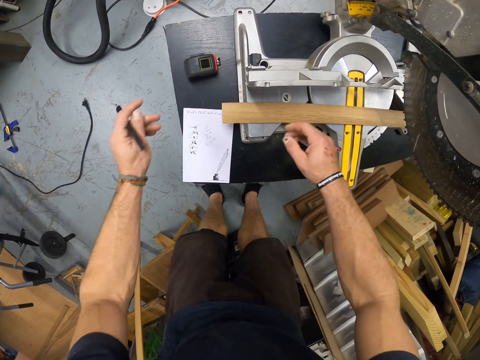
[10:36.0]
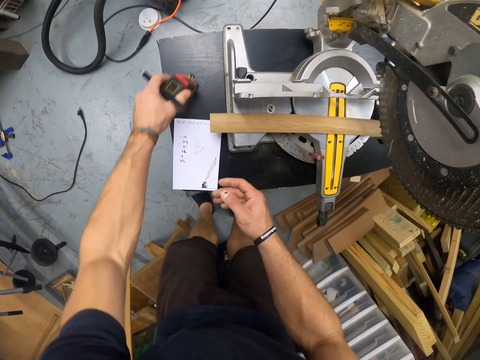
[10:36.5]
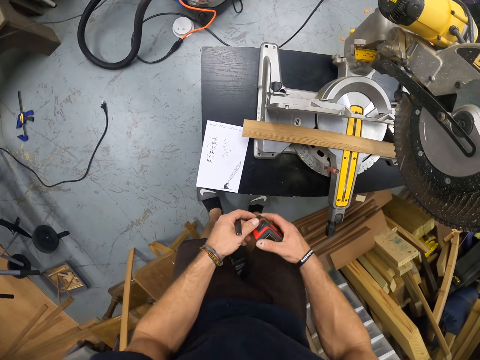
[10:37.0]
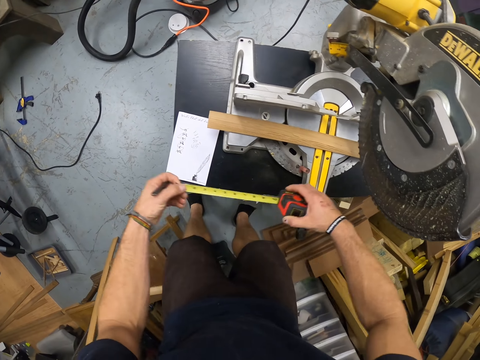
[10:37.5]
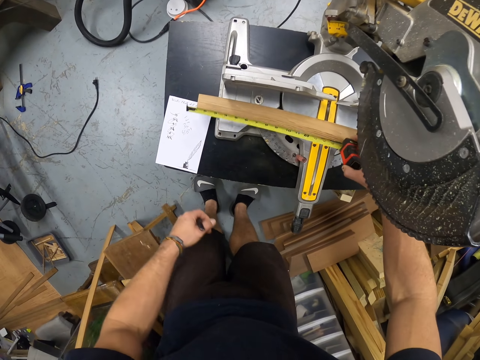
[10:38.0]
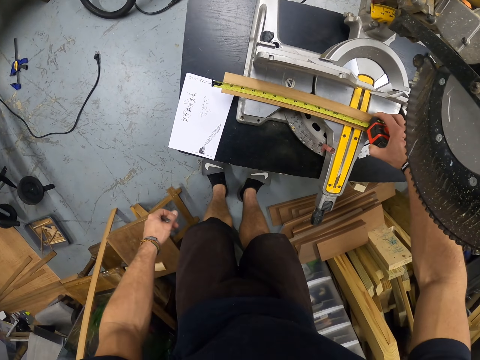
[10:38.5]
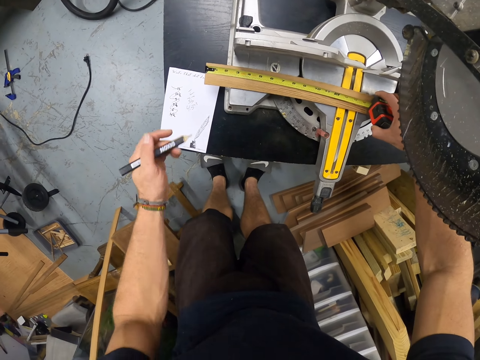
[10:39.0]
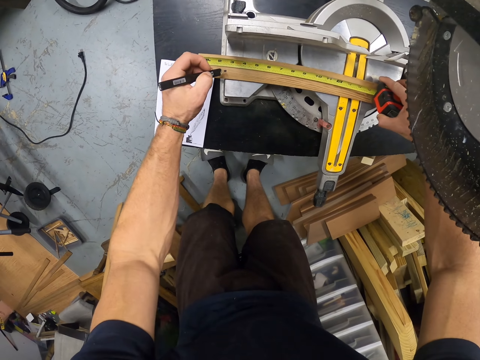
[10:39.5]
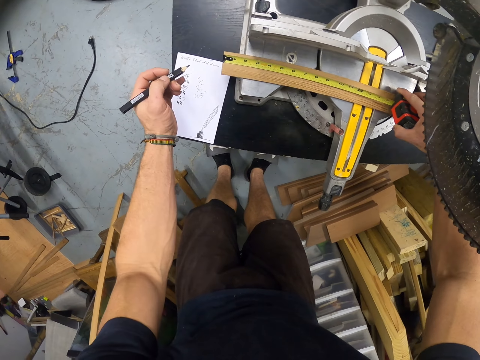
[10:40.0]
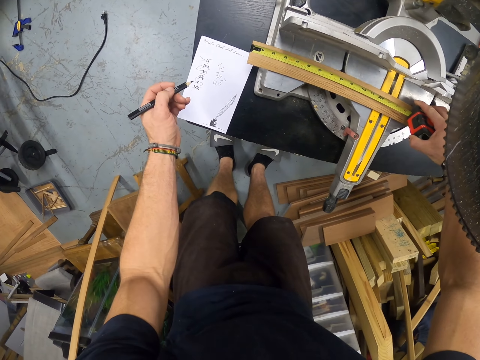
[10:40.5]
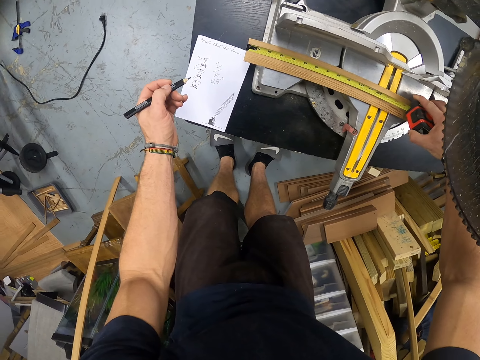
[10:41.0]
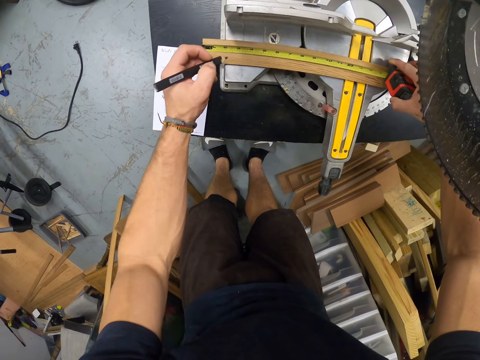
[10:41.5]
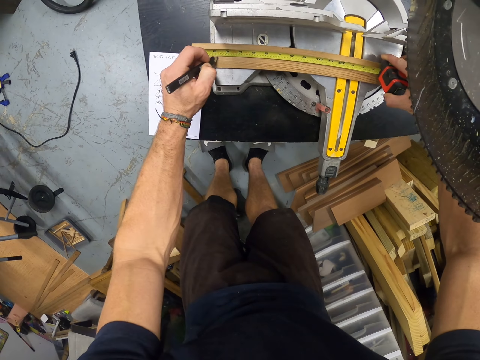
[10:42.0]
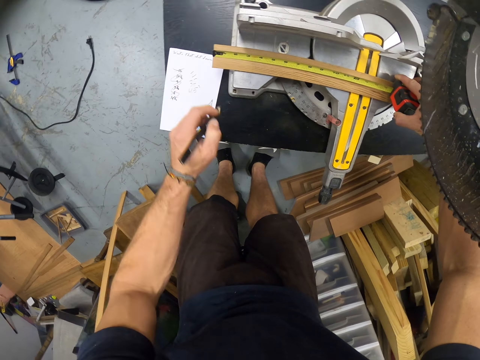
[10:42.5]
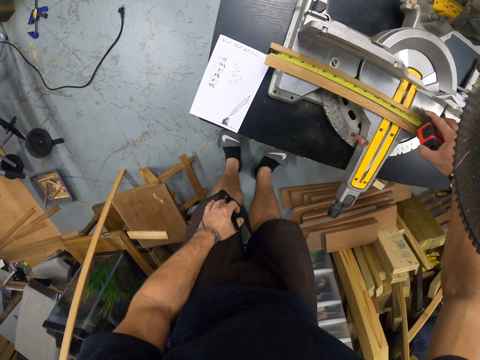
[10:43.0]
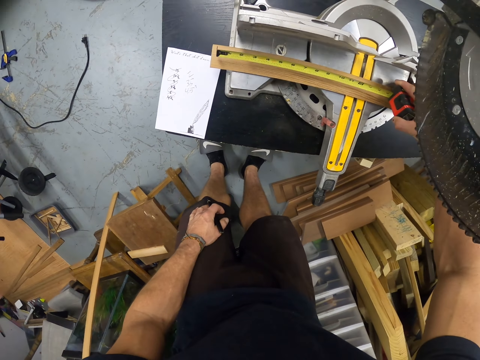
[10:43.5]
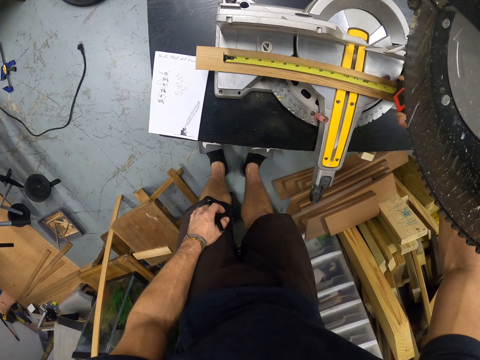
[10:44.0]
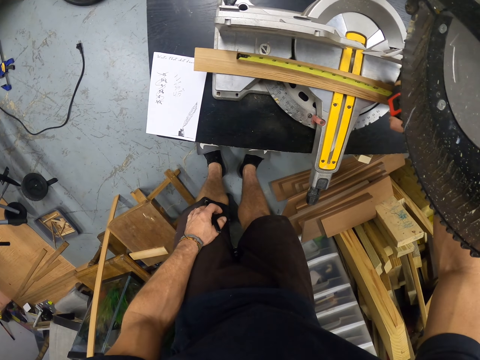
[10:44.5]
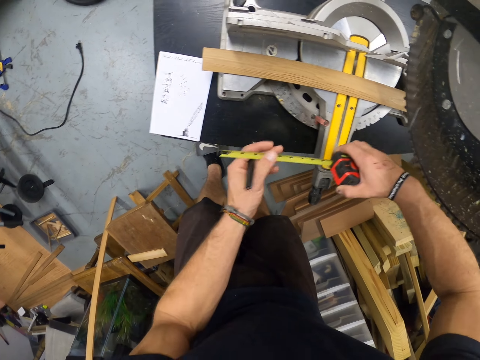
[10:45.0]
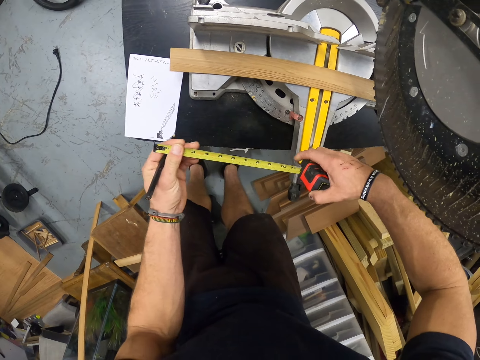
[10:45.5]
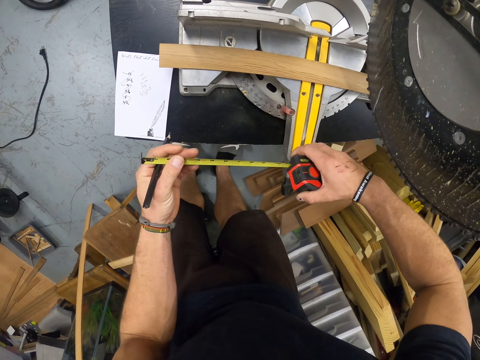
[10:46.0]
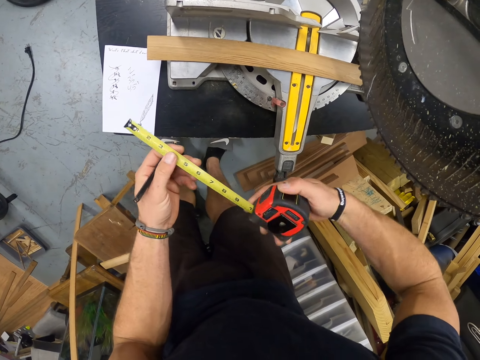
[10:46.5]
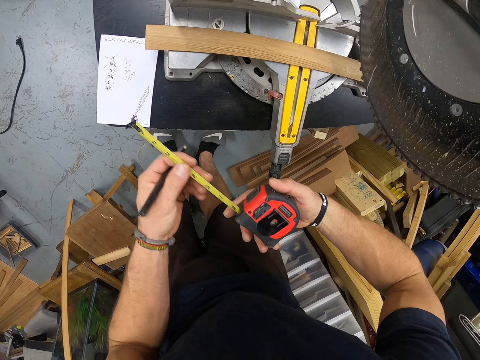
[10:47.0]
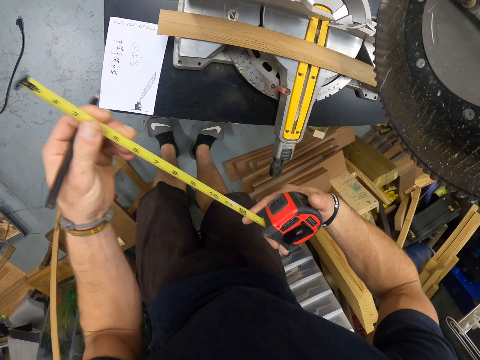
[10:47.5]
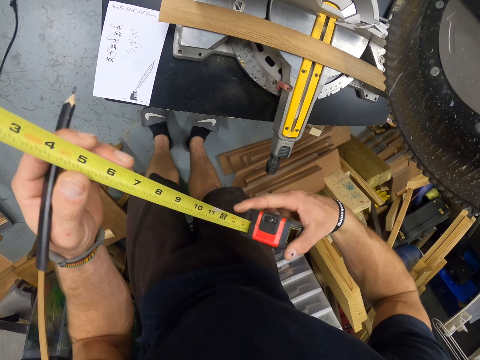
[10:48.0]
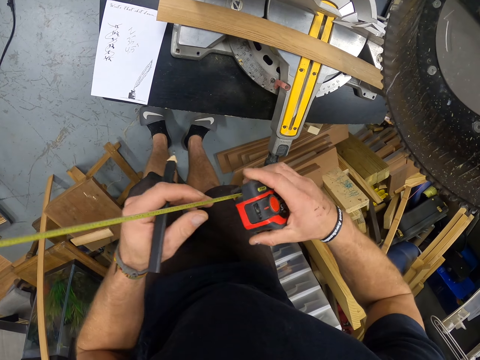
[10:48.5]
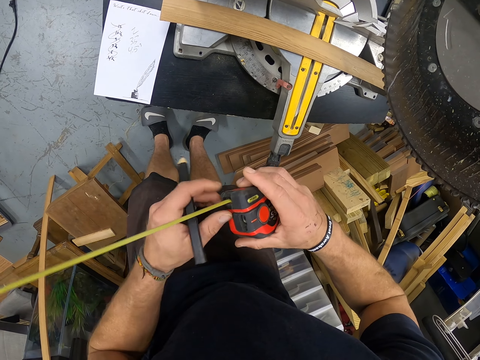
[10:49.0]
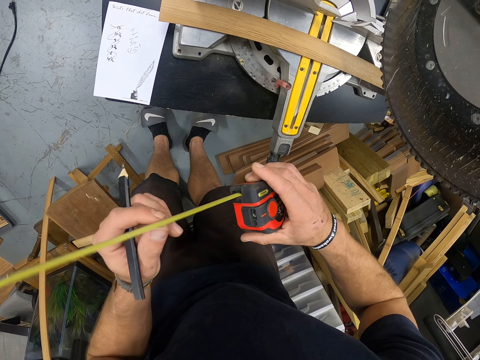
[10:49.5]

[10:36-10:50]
The camera wearer picks the measuring tape or tape measure from the table with his left hand. They pass the measuring tape from his left hand to his right hand. They open the measuring tape with his left hand. They measure the piece of wood on the circular saw with the measuring tape with his right hand. They write on the piece of wood on the circular saw with the pen in her right hand. They draw a line on the wood. They open the measuring tape in her right hand with her left hand. They remove the tape measure from the wood. They look at the tape measure.

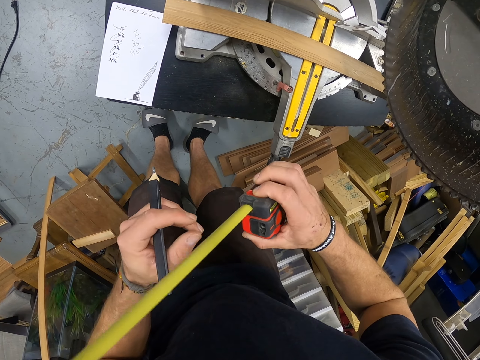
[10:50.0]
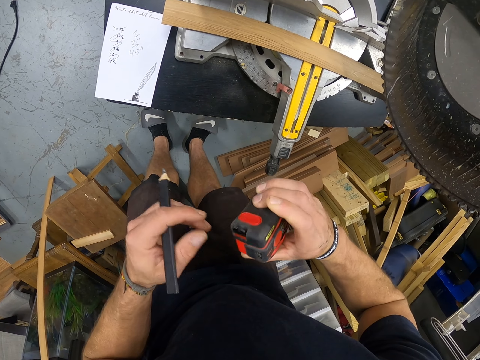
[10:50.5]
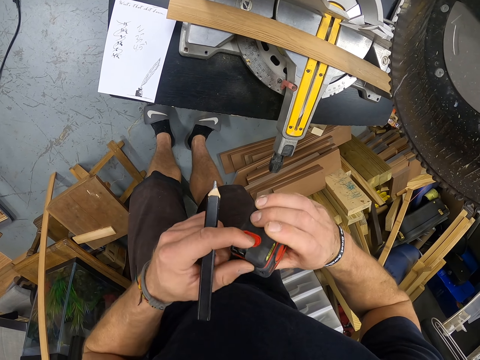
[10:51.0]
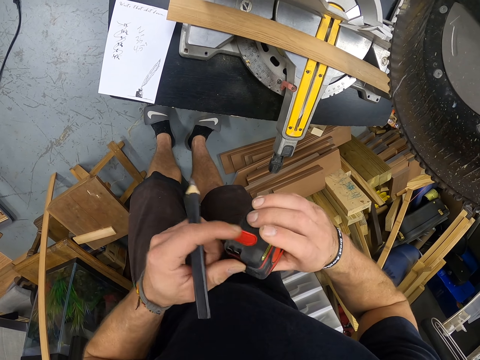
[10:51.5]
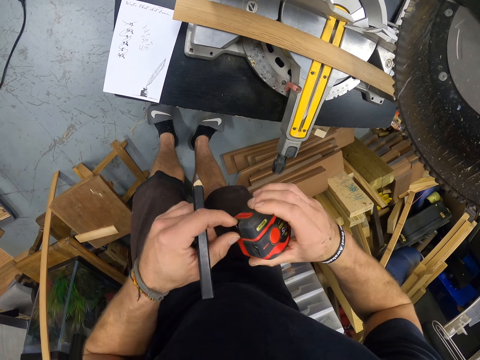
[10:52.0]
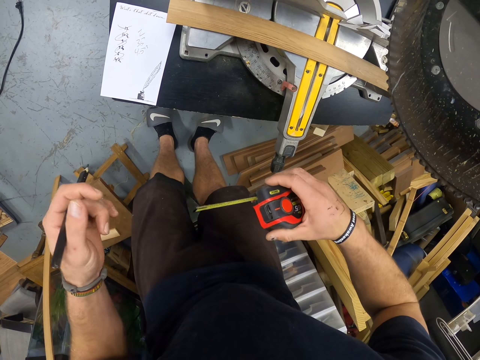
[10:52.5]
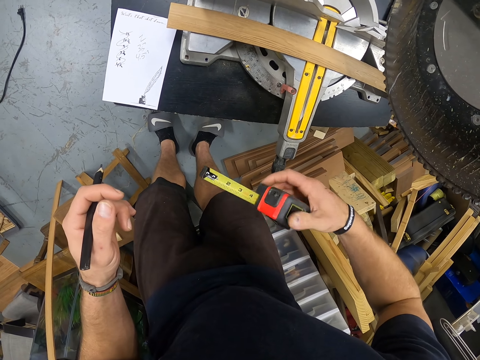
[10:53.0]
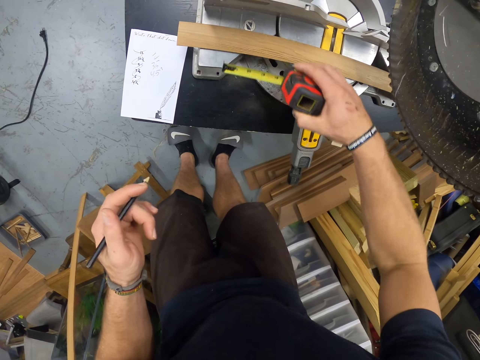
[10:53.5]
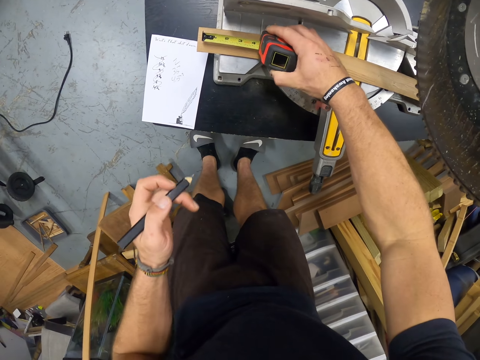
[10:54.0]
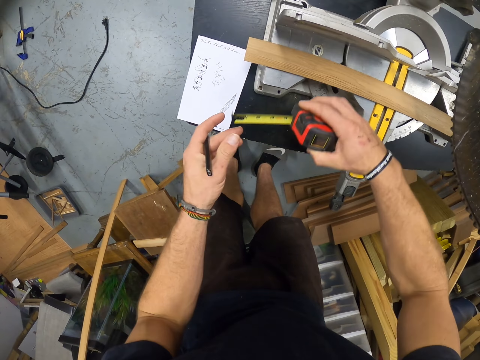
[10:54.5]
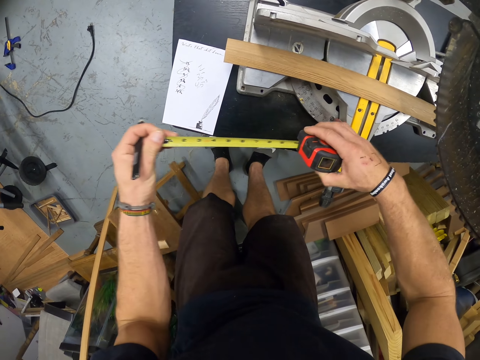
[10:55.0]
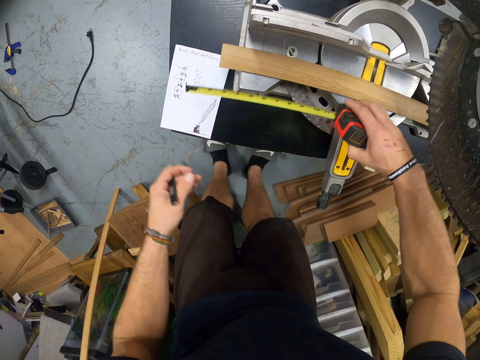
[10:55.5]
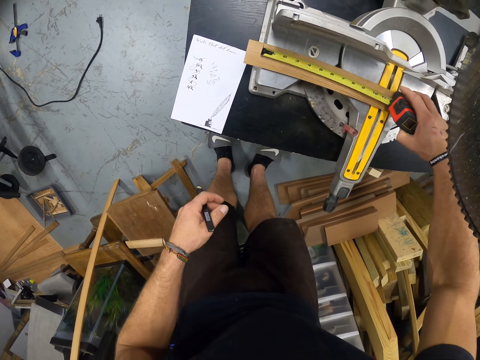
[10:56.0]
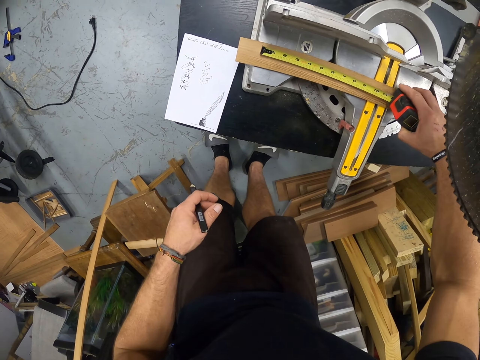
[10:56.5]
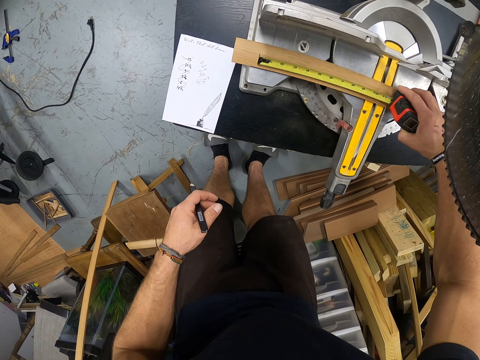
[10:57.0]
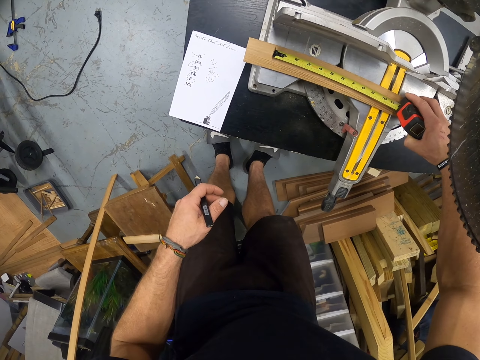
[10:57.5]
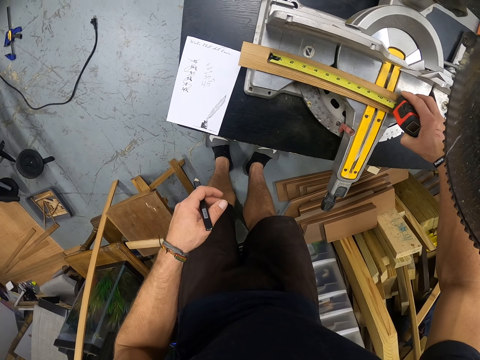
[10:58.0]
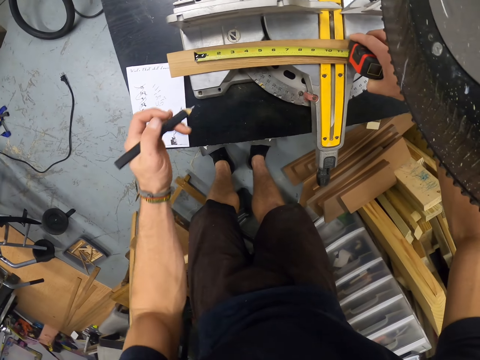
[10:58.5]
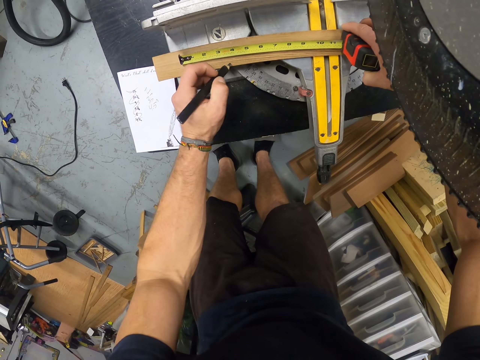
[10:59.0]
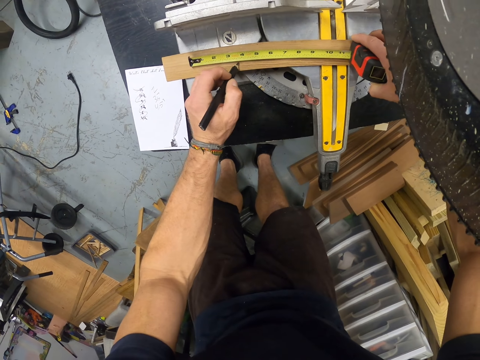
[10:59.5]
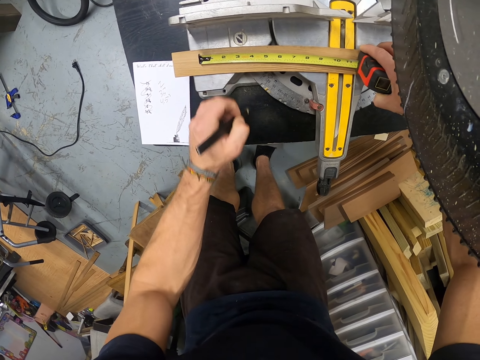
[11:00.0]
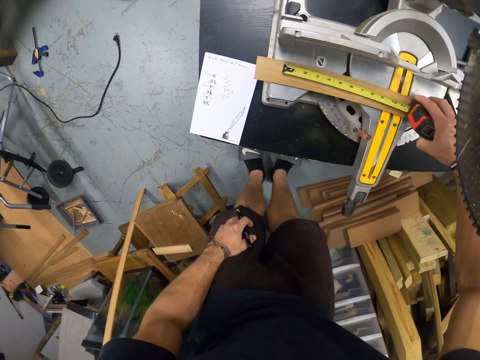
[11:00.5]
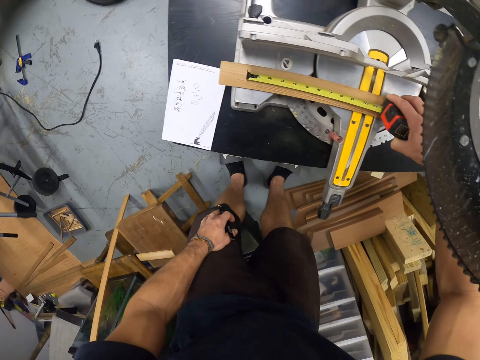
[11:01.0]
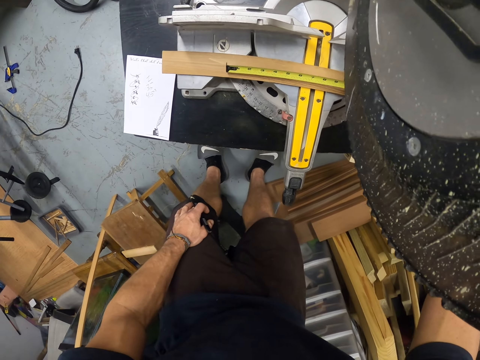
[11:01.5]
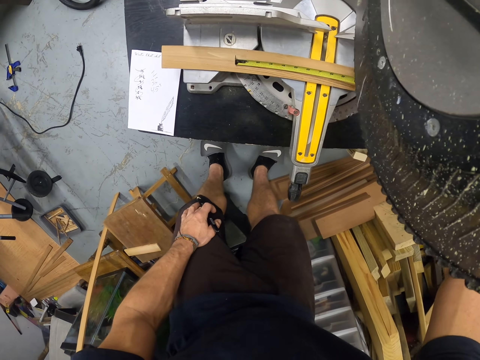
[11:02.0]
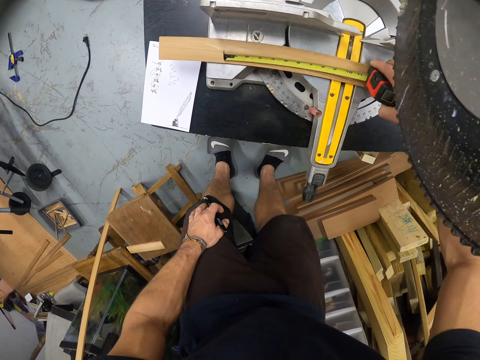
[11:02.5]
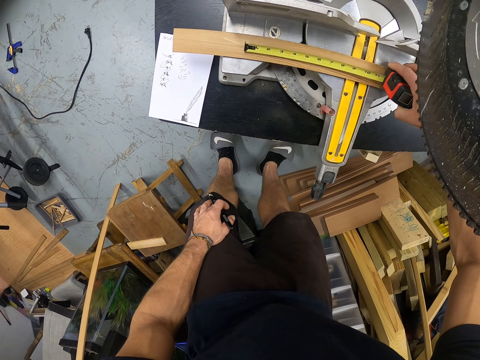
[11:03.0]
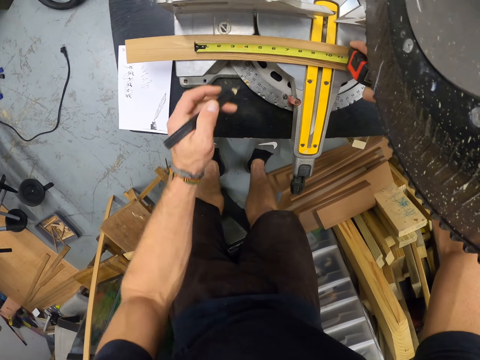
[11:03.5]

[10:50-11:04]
The camera wearer returns the blade in the case. They remove the blade from the case. They open the measuring tape in her right hand with her left hand. They measure the piece of wood on the circular saw with the measuring tape with his right hand. They remove the tape measure from the wood. They open the measuring tape in her right hand with her left hand. They adjust the blade. They measure the piece of wood on the circular saw with the measuring tape with his right hand. They write on the piece of wood on the circular saw with the pen in her right hand. They move the tape measure. They move the wood on the circular saw with his right hand.
